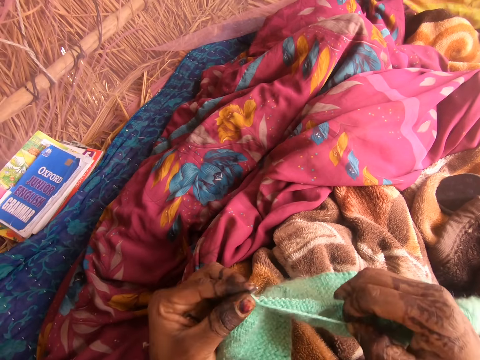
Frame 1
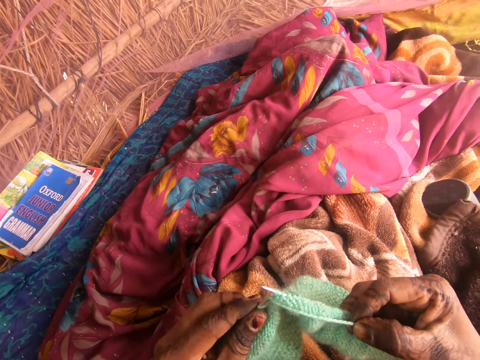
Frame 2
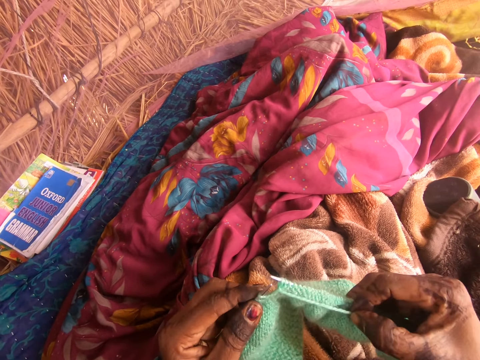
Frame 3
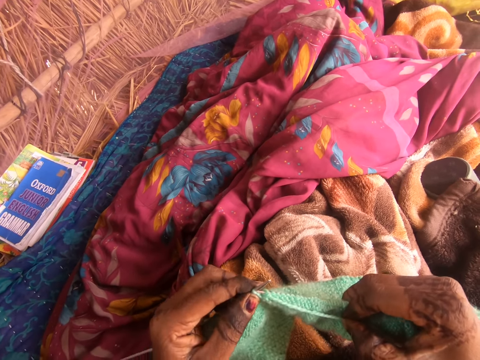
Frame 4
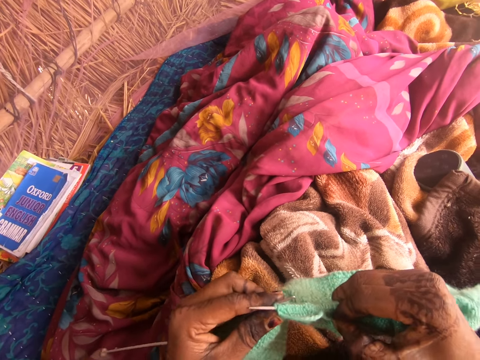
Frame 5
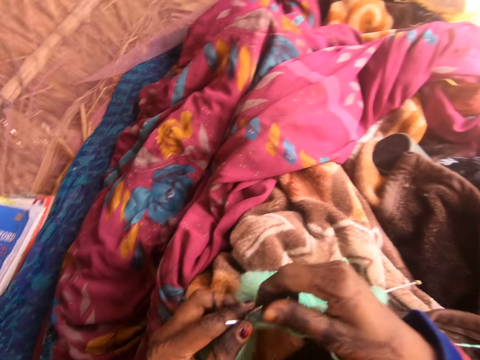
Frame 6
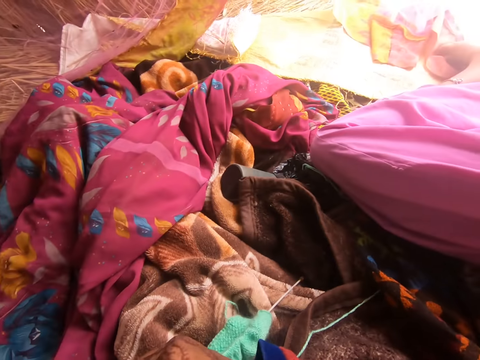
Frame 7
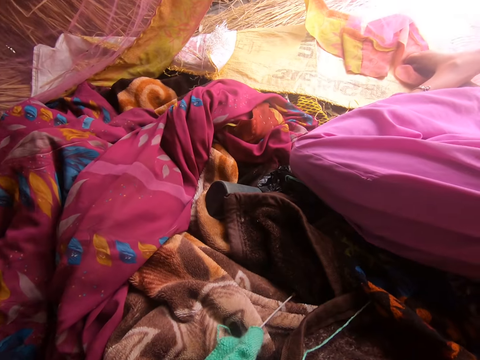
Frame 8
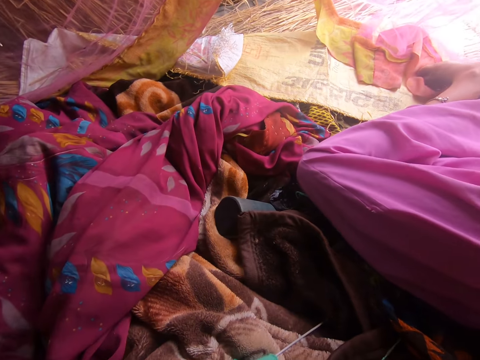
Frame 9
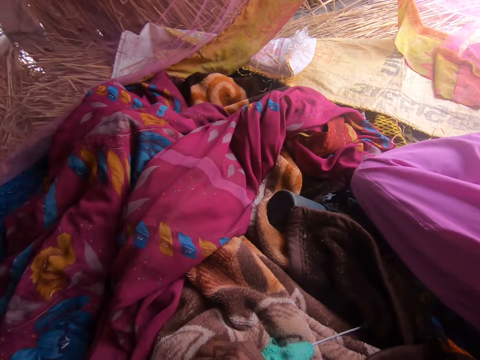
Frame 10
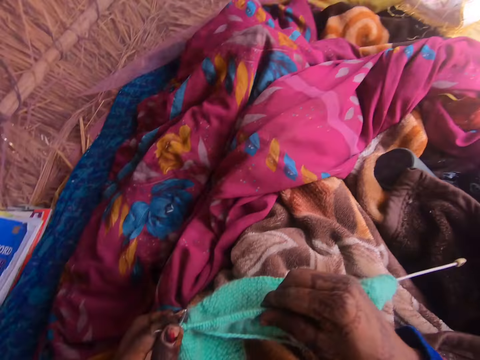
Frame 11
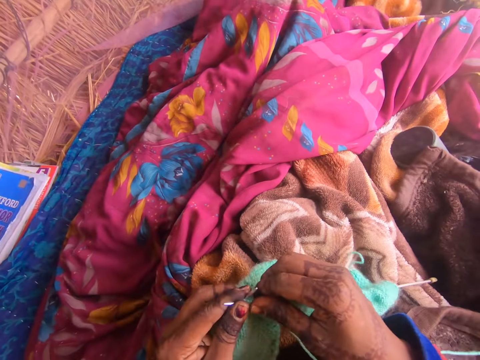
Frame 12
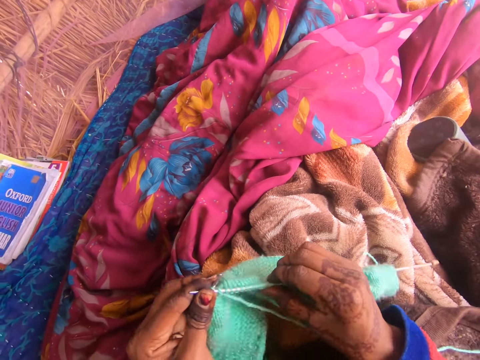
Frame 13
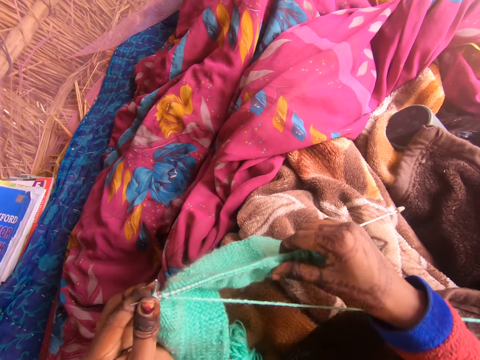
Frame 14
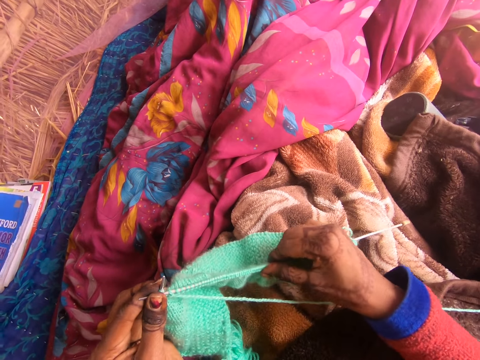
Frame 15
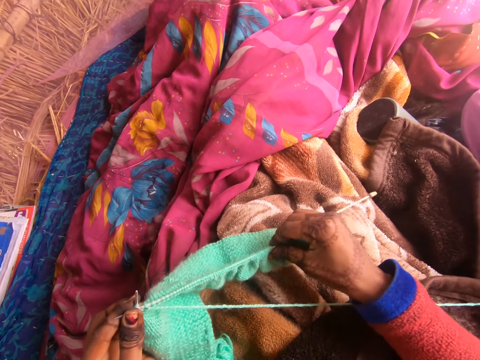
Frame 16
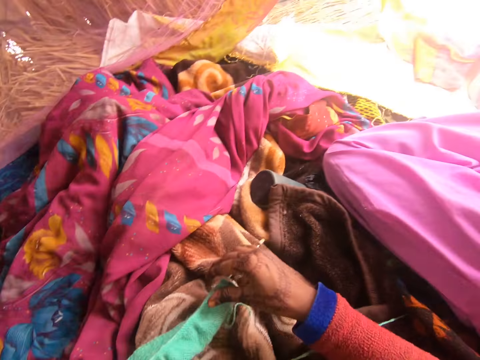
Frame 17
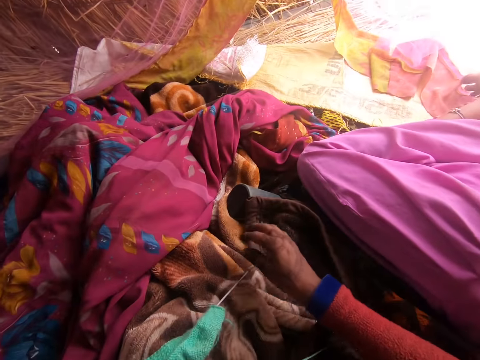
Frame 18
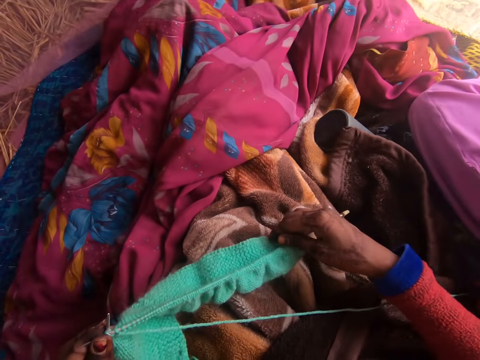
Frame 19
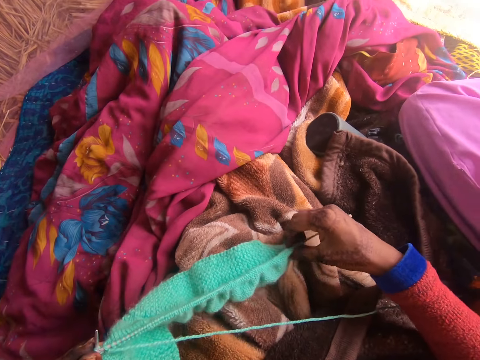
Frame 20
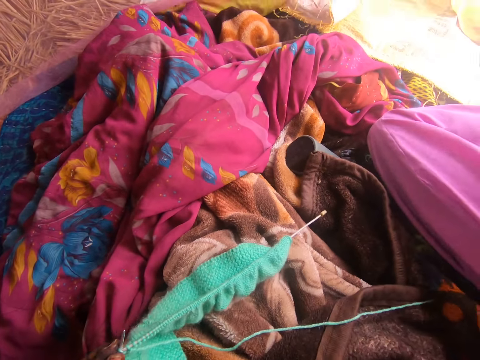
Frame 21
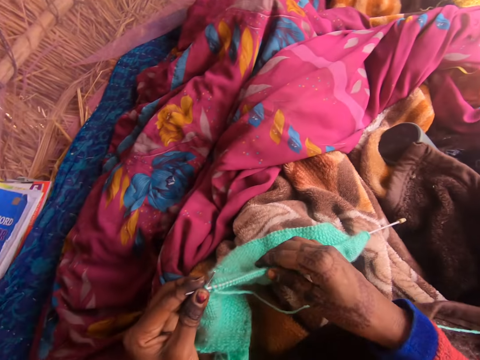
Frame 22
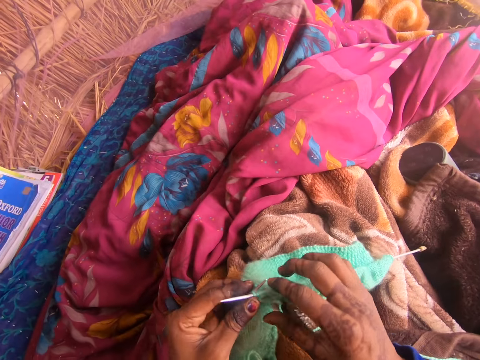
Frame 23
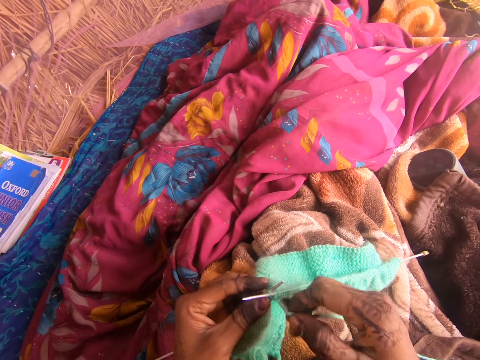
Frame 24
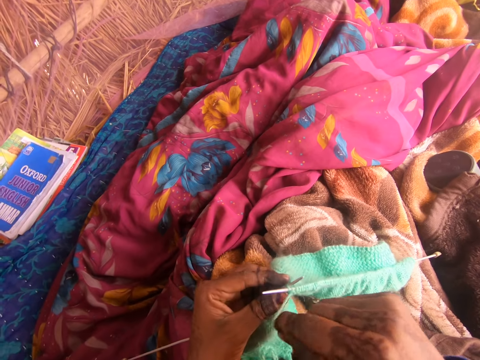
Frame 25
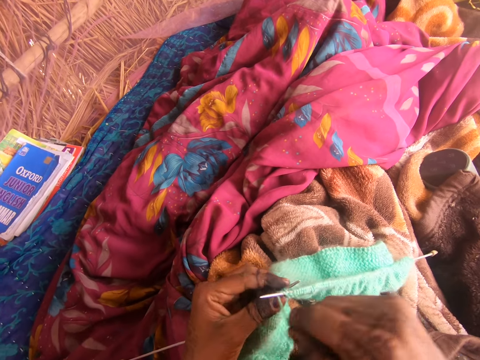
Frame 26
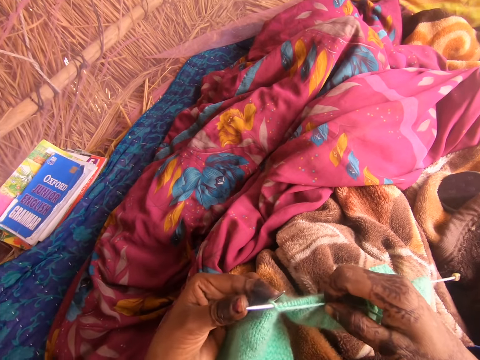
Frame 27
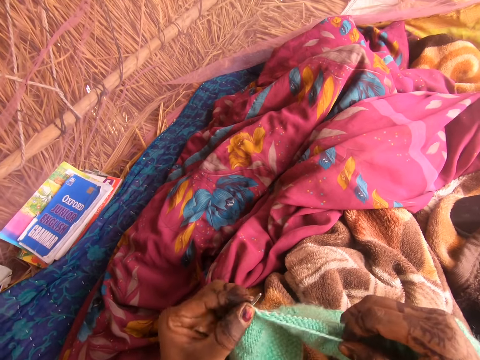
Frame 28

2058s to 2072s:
The camera wearer looks at a person. The person moves her body. The camera wearer adjusts the fabric. She touches the person. She adjusts the fabric, moves her hand and knits the fabric with the knitting needle.

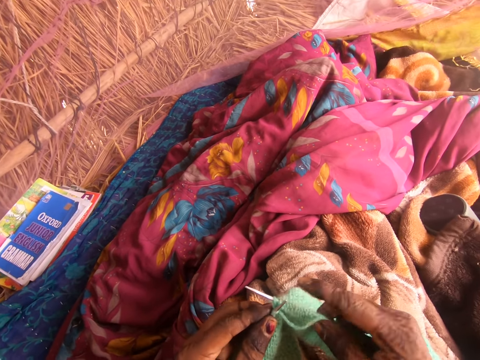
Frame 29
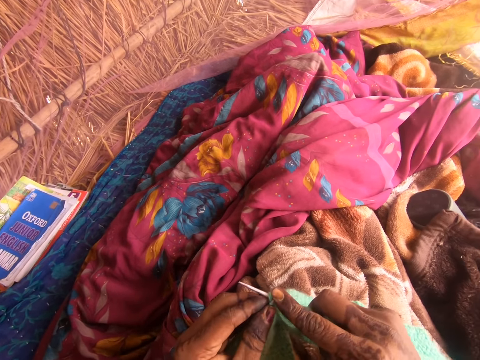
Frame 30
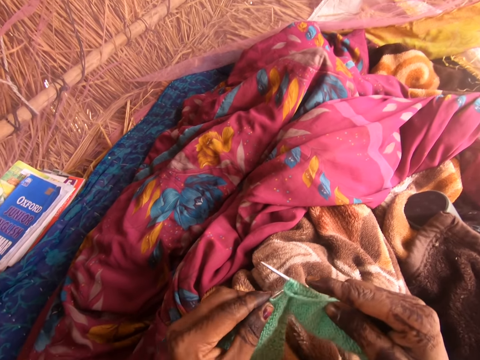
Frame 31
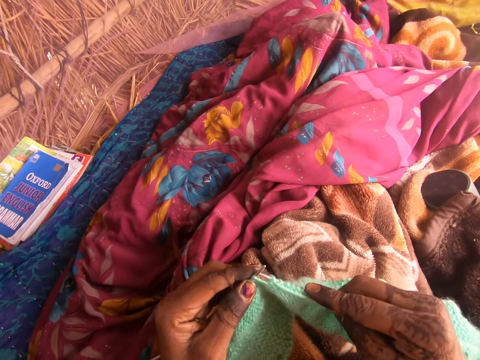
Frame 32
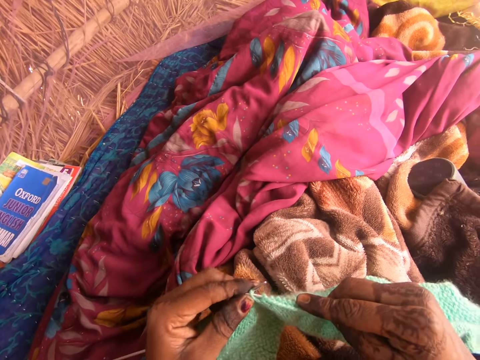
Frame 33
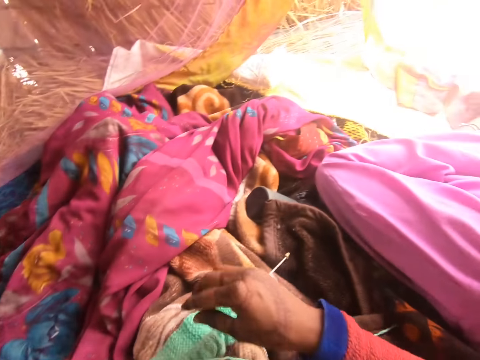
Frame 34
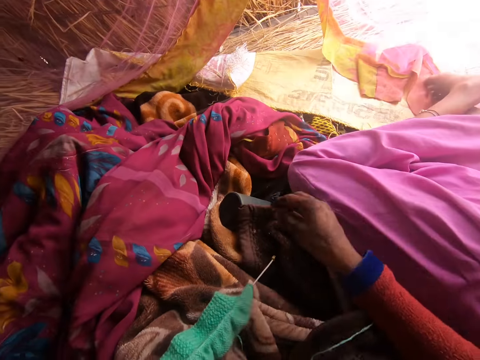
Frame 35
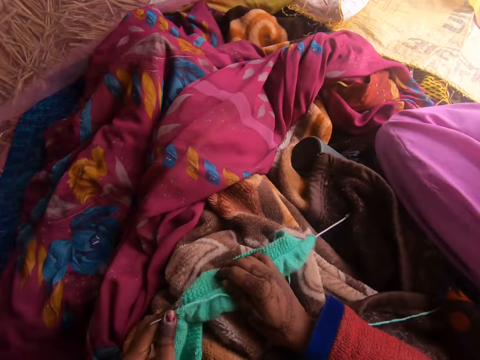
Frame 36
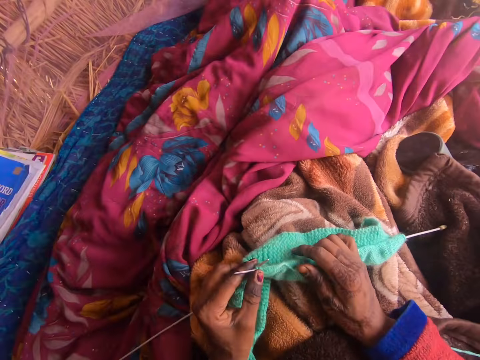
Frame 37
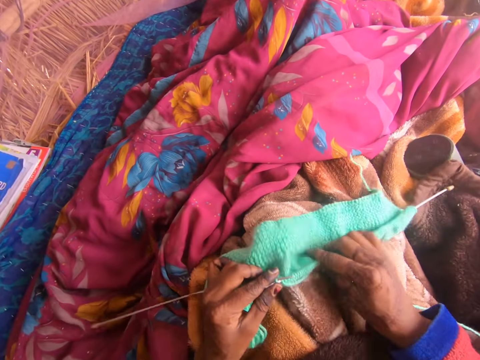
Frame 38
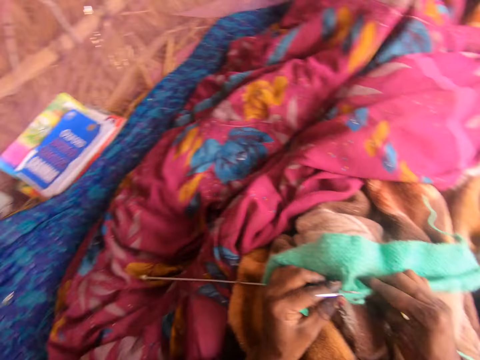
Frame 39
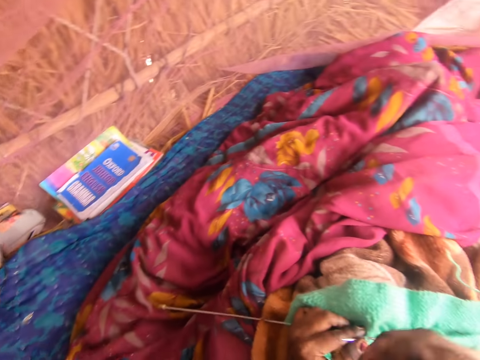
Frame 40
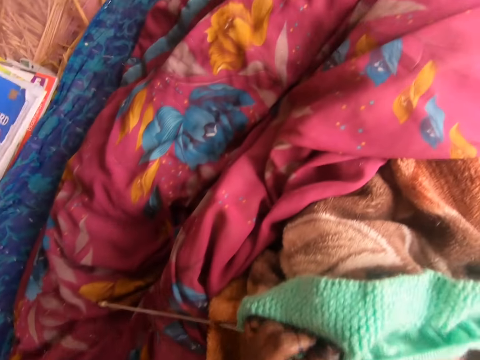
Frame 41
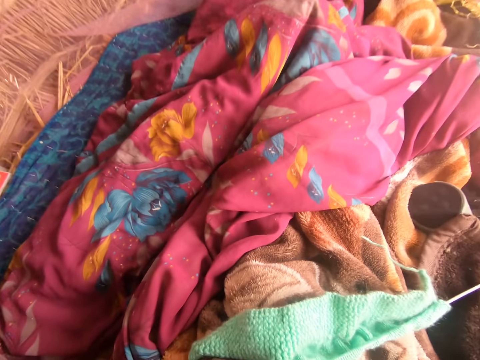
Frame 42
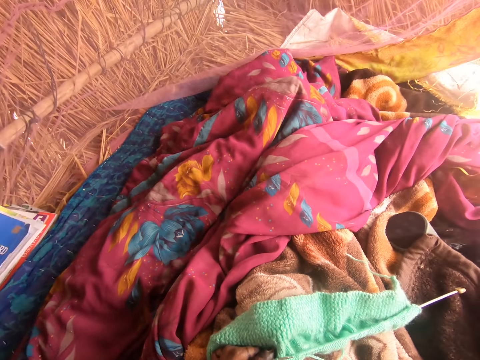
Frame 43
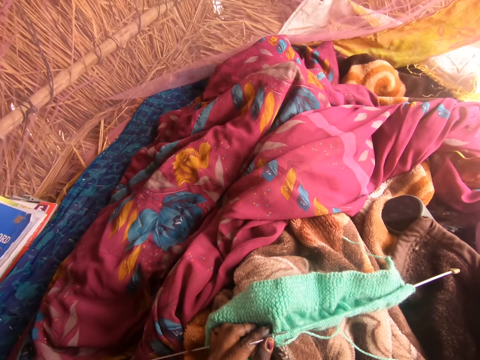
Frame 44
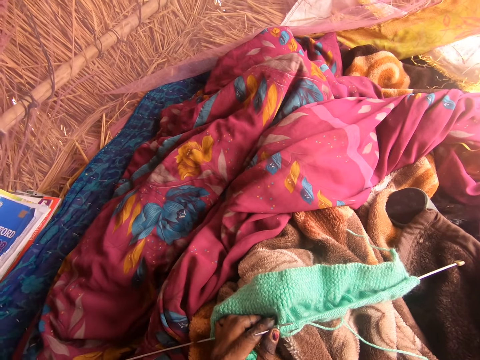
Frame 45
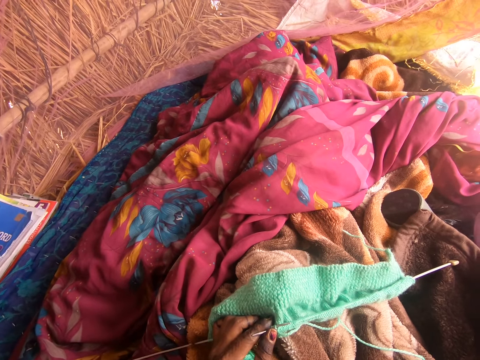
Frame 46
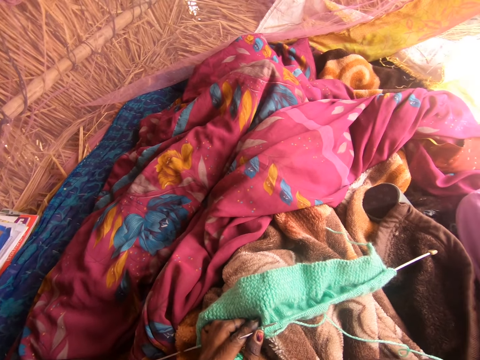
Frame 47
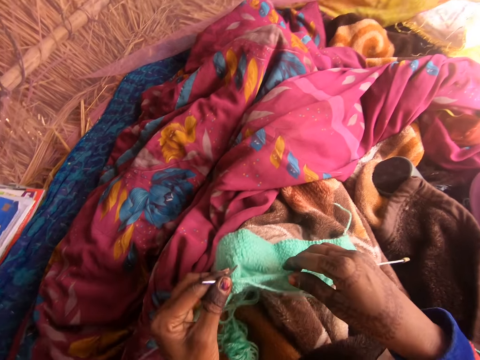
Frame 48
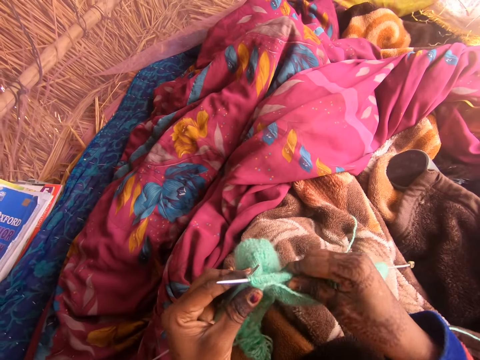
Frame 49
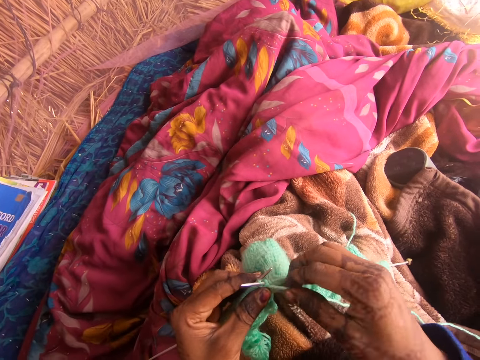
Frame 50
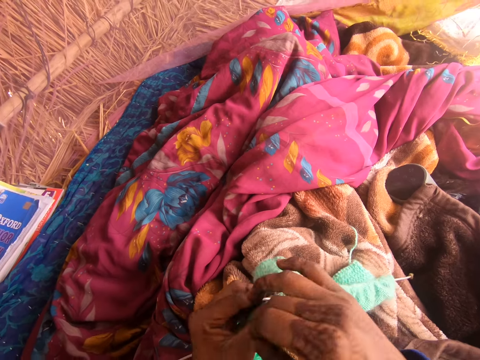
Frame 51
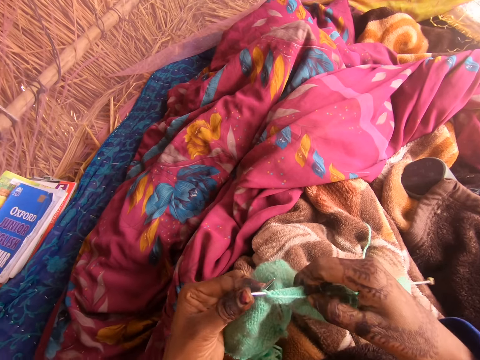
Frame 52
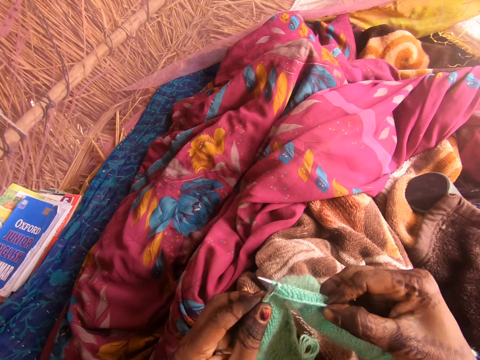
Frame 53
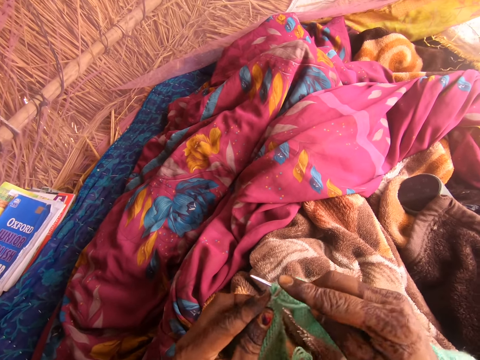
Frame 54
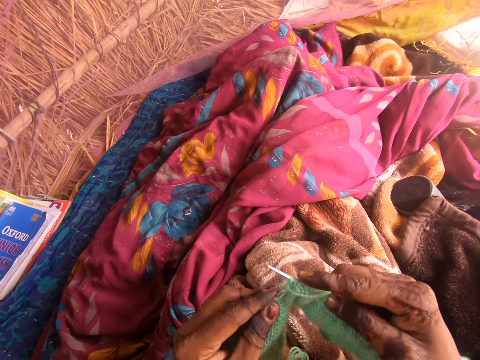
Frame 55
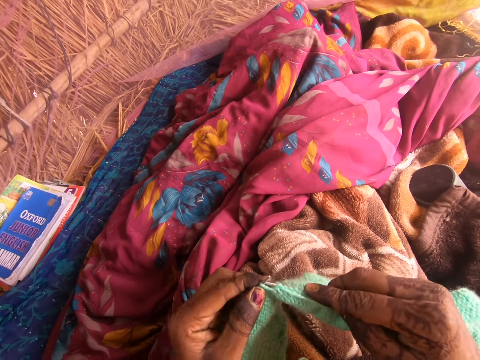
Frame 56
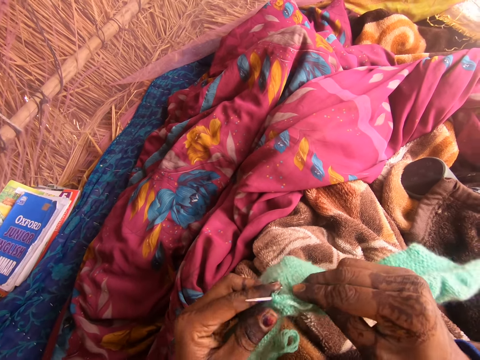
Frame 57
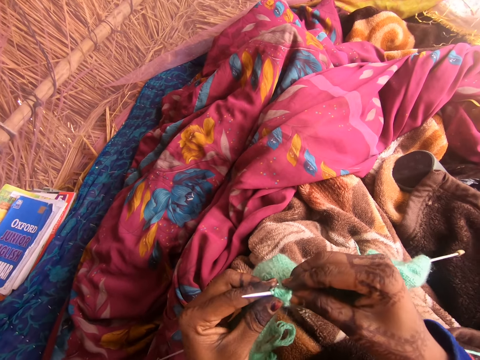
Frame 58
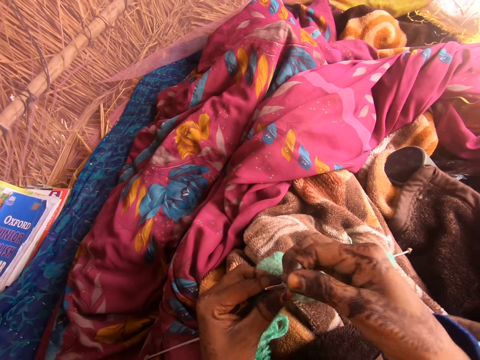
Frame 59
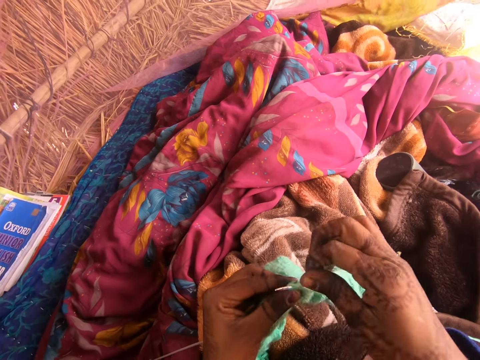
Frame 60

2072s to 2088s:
The camera wearer touches a person. They move the fabric. They look aside. They sneeze. They knit the fabric with the knitting needle.
